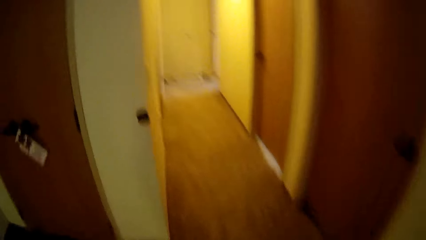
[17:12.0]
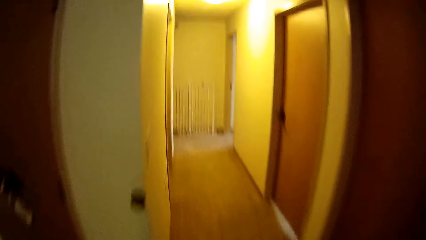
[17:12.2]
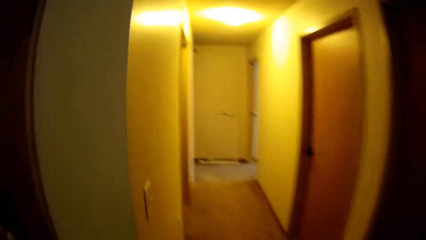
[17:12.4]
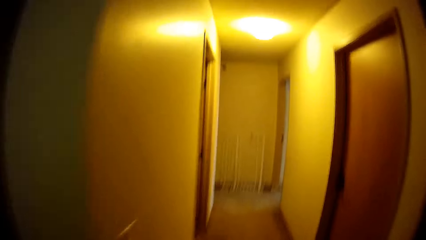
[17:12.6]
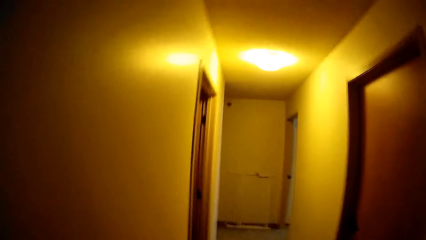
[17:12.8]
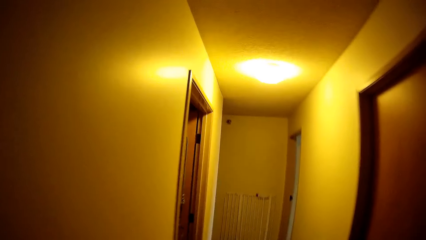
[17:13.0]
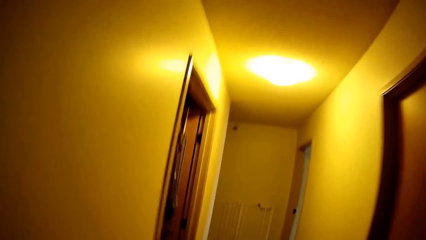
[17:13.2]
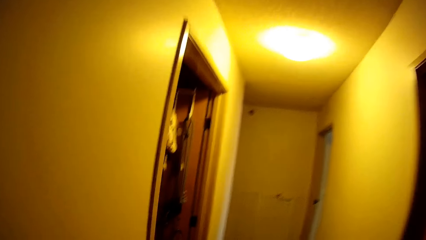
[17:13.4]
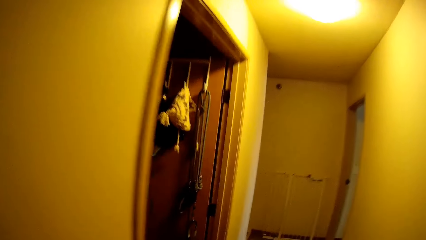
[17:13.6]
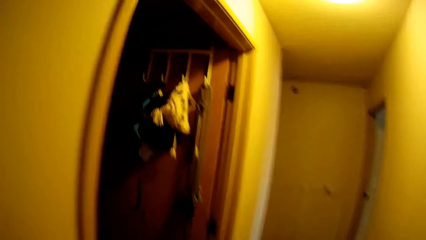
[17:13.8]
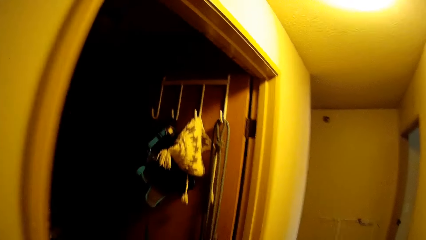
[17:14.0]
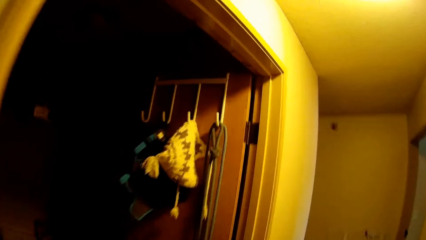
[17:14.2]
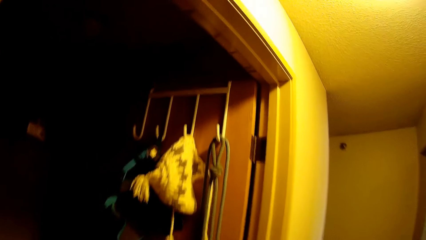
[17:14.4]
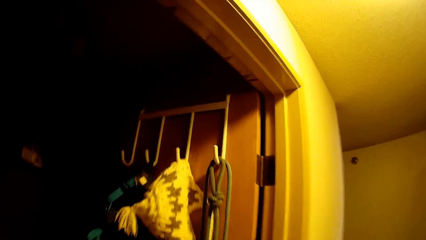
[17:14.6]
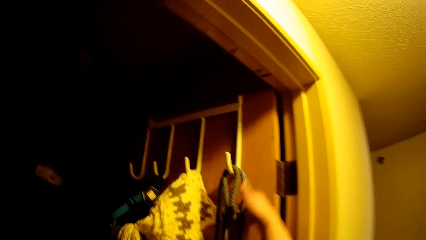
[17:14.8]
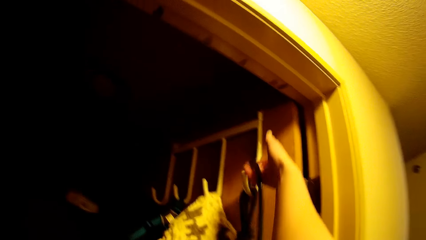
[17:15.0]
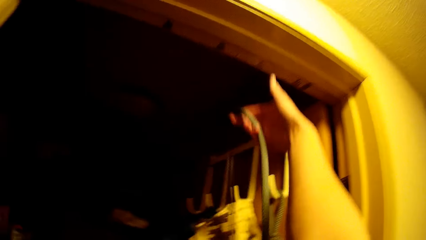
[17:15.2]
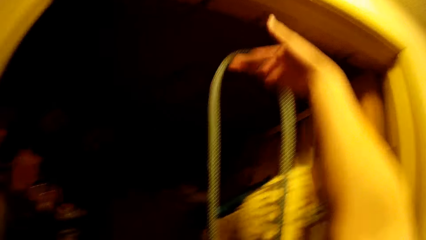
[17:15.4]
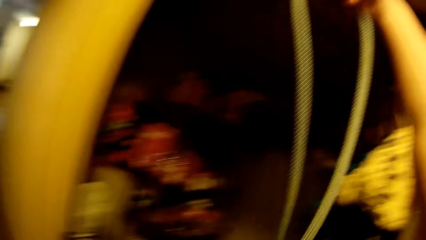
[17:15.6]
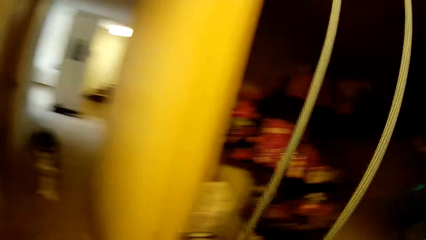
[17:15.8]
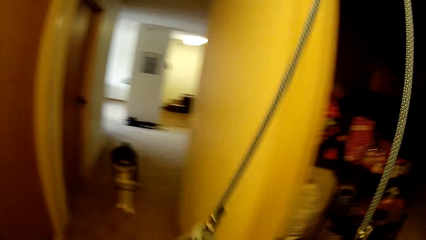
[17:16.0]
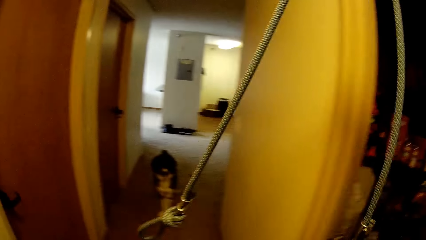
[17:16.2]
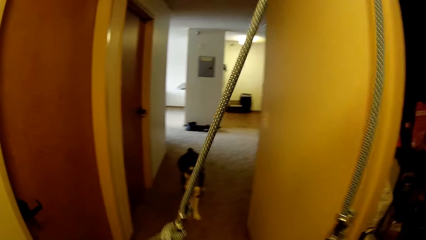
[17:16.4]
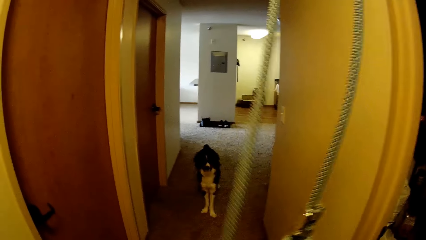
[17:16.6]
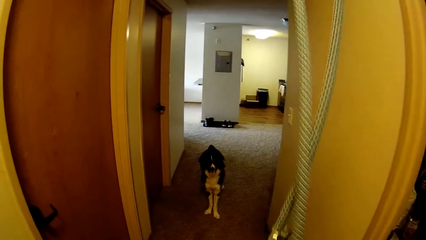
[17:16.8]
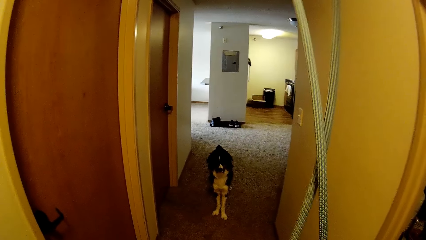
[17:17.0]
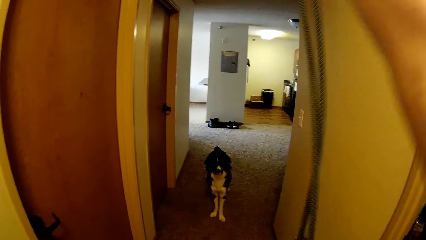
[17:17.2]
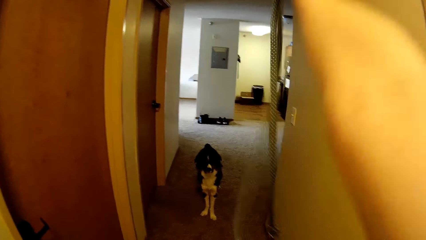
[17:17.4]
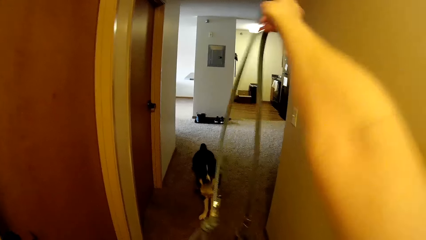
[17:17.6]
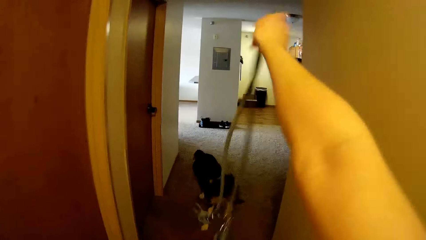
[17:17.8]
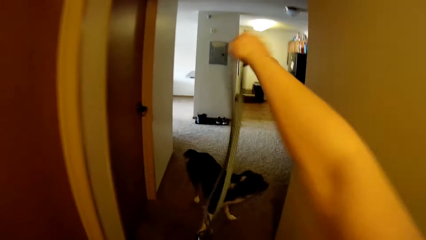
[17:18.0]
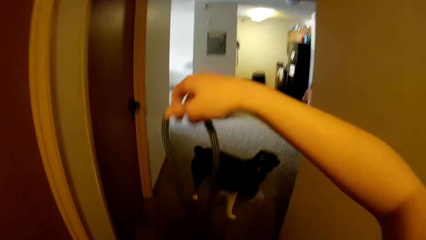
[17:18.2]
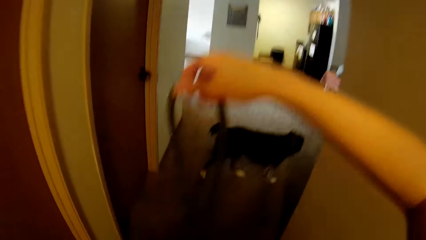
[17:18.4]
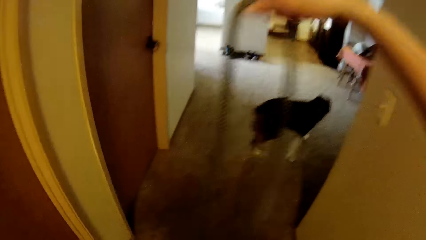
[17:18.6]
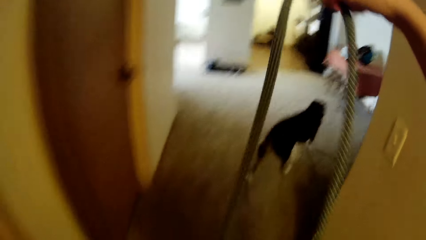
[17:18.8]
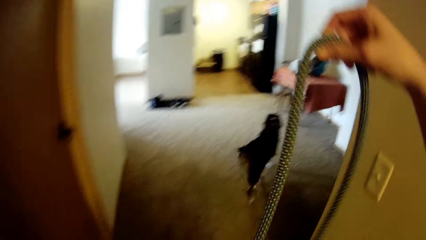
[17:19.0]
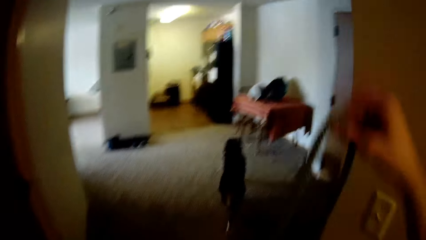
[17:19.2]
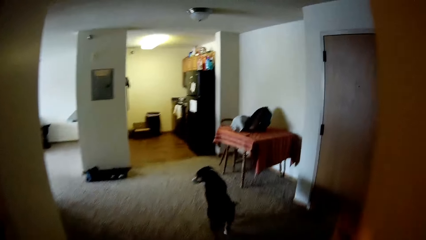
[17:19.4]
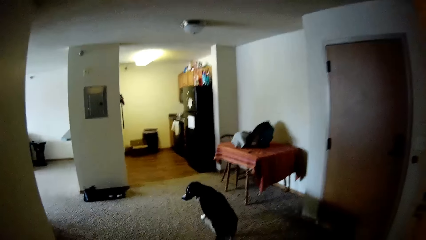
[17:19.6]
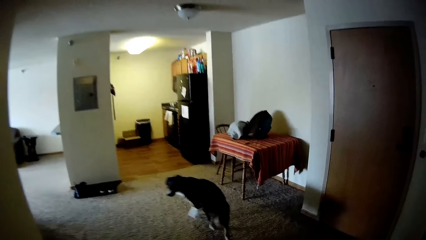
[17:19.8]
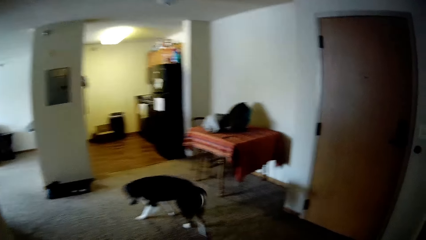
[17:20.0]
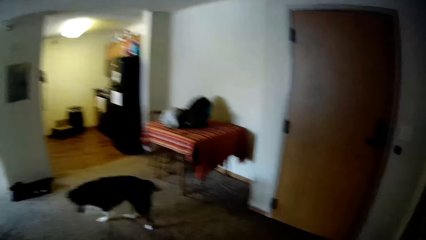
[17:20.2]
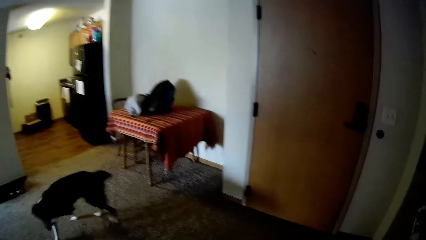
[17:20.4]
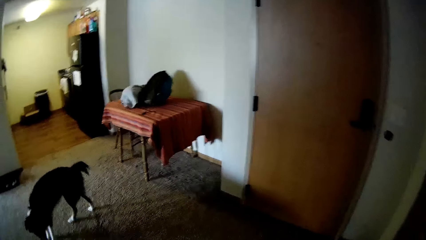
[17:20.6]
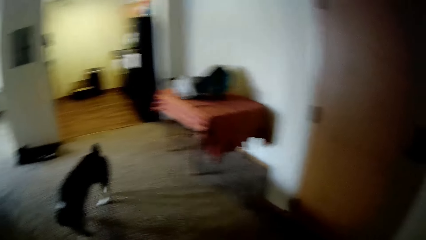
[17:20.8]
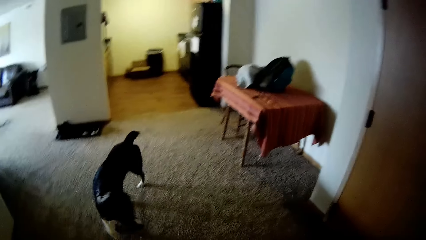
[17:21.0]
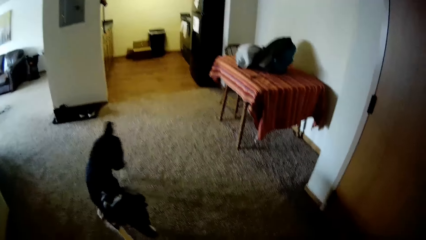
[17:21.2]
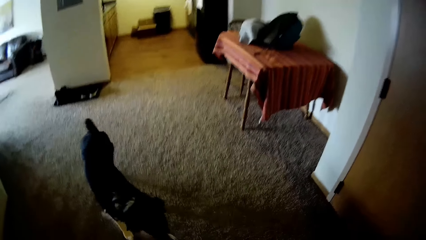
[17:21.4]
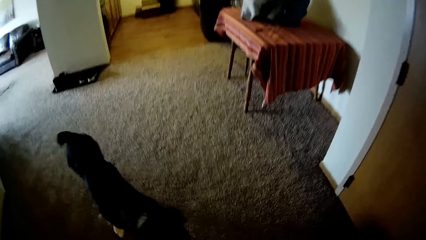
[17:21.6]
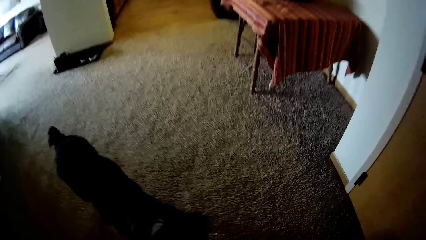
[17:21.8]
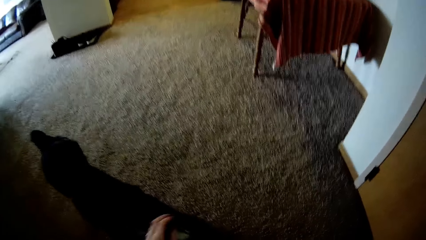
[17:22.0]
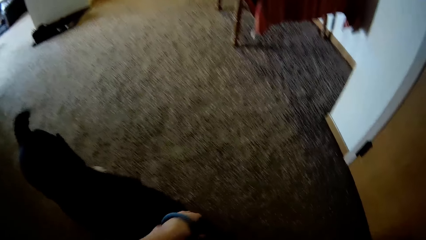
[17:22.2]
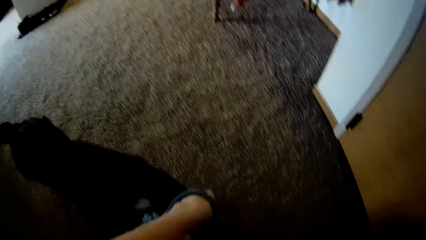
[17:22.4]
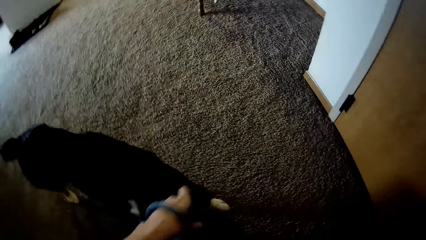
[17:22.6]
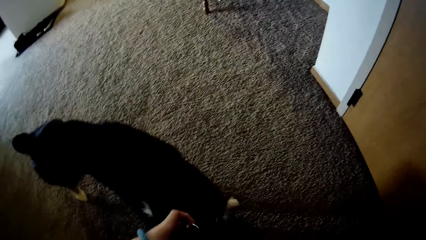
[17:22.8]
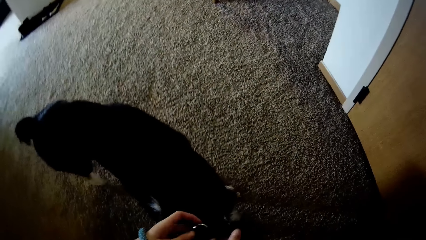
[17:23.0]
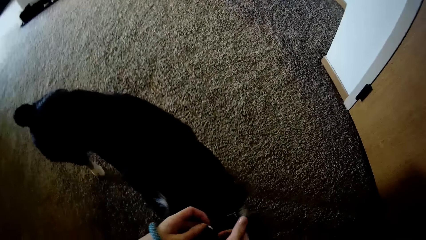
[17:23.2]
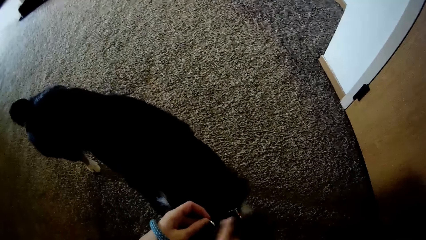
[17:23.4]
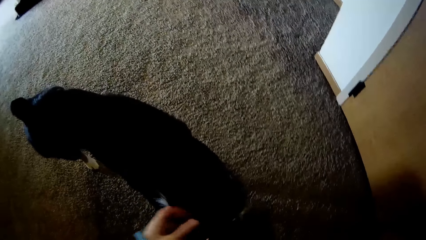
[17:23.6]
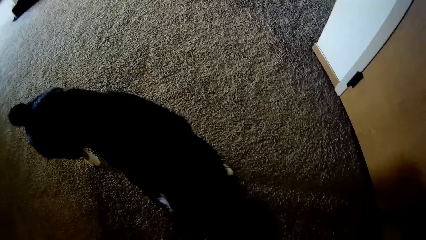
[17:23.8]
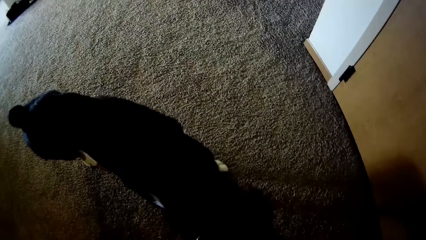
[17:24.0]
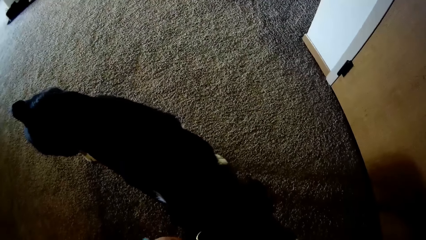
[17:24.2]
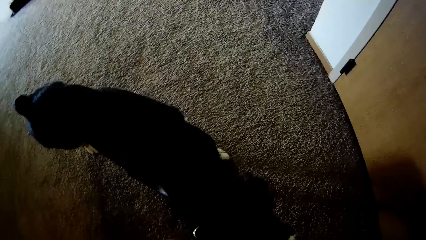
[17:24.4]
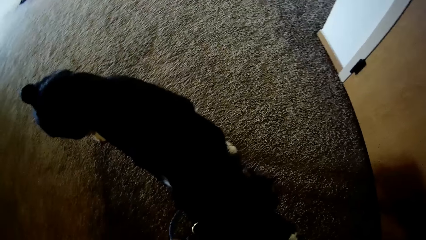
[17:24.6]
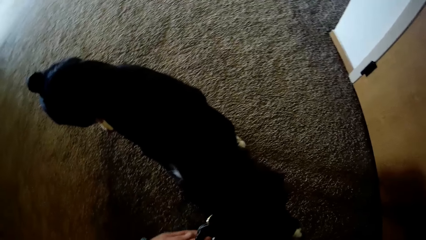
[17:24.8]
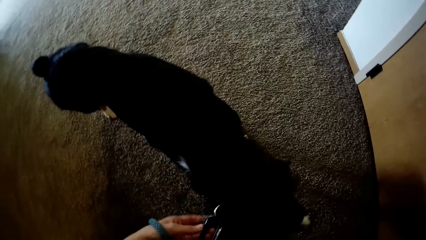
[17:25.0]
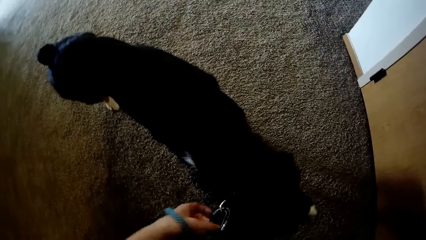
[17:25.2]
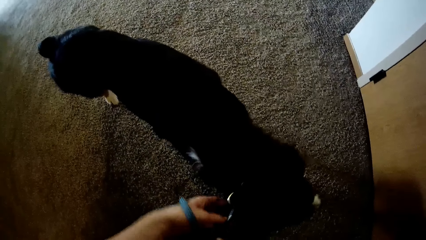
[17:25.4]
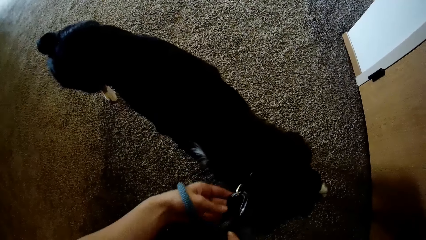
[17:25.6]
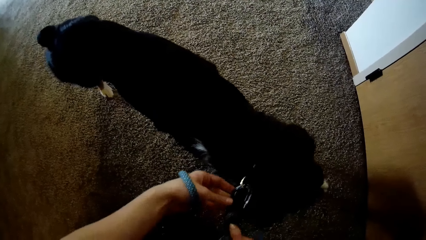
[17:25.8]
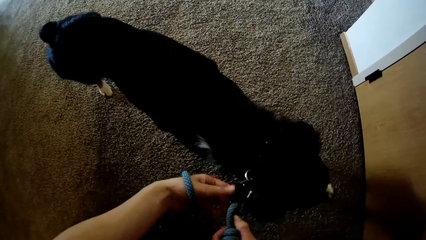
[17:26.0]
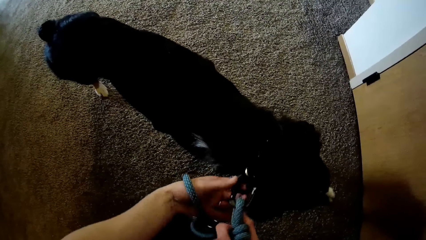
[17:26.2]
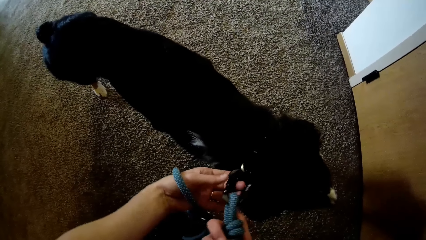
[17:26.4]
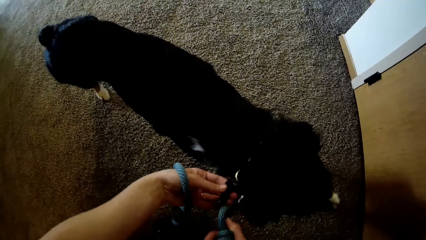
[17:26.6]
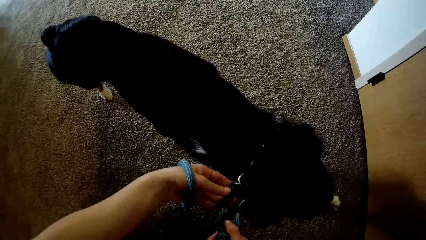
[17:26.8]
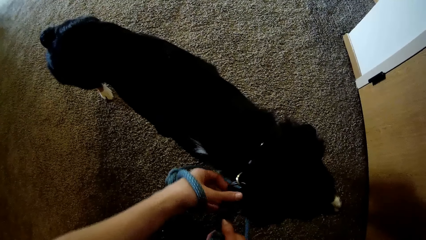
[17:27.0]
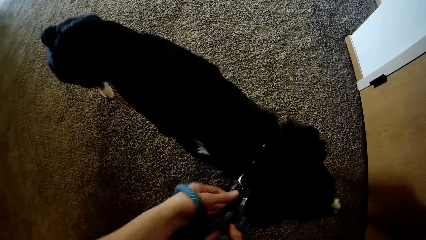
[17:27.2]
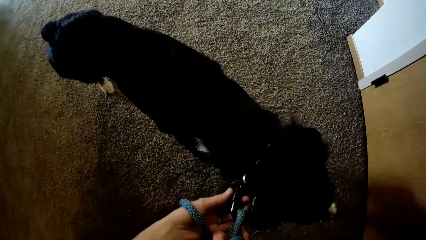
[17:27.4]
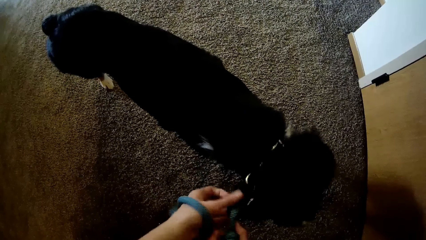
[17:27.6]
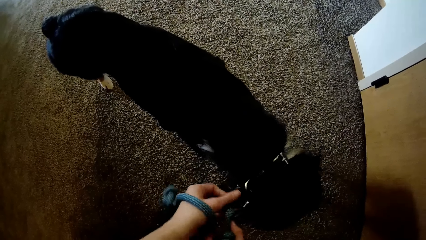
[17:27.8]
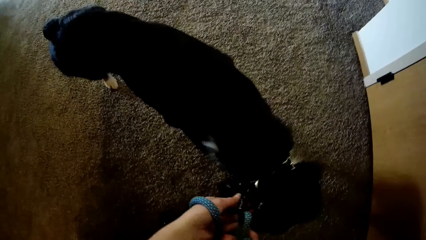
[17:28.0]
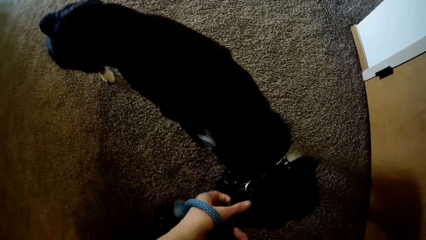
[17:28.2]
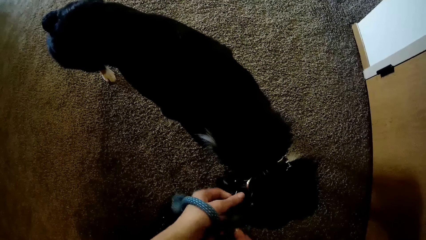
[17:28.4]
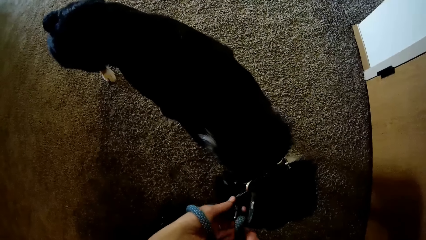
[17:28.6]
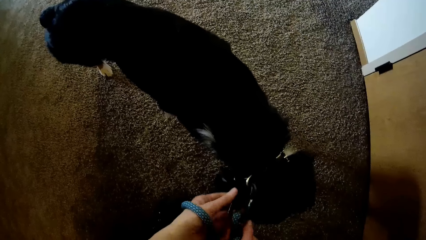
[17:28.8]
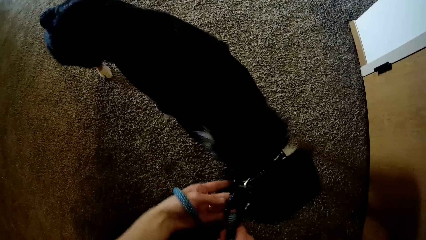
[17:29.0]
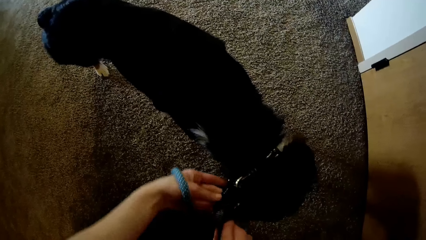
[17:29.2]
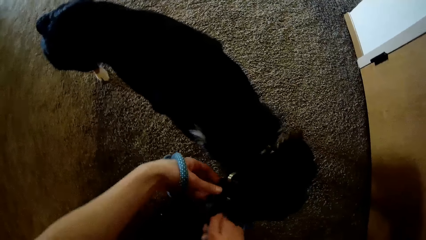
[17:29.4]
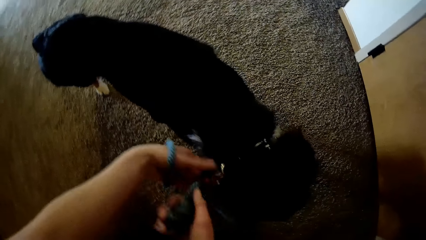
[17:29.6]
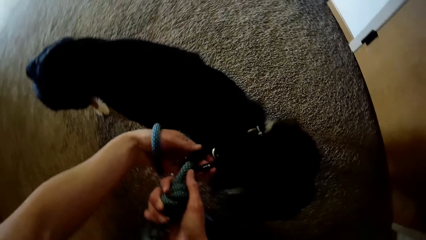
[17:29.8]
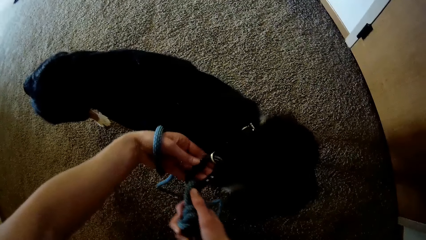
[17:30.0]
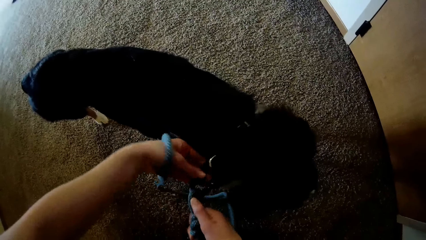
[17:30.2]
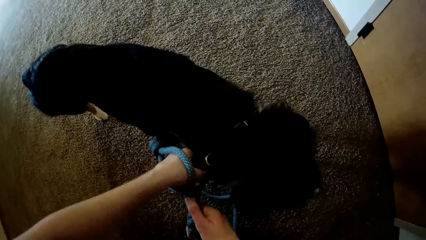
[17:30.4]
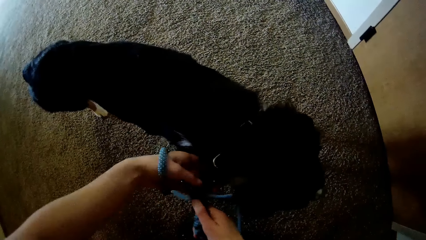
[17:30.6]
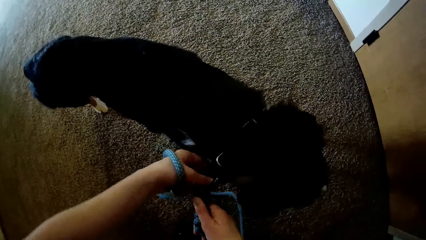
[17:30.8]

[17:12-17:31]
The camera wearer walks to a room. They carry a rope from the door. They pick up the leash. They touch a dog and pin the rope to the dog's collar.
